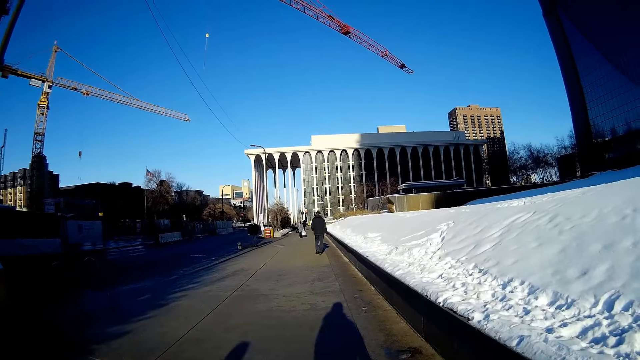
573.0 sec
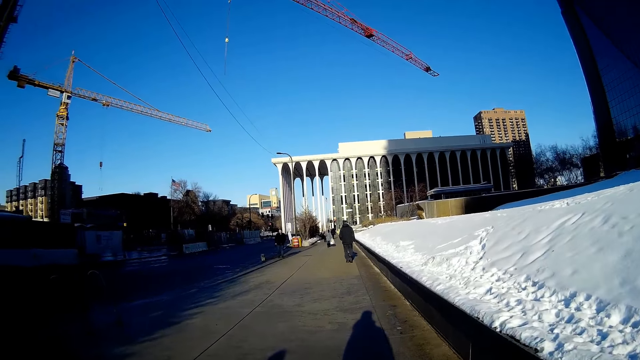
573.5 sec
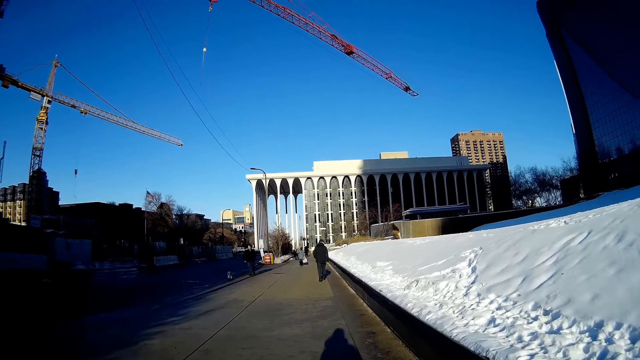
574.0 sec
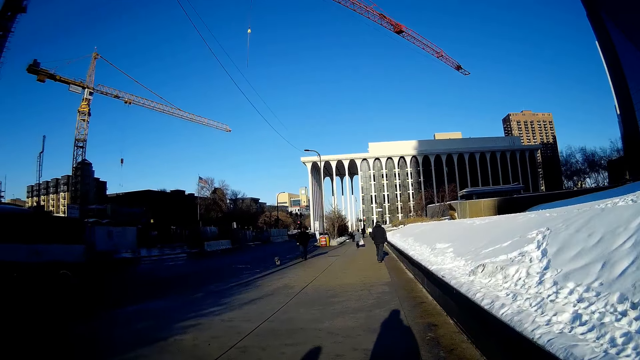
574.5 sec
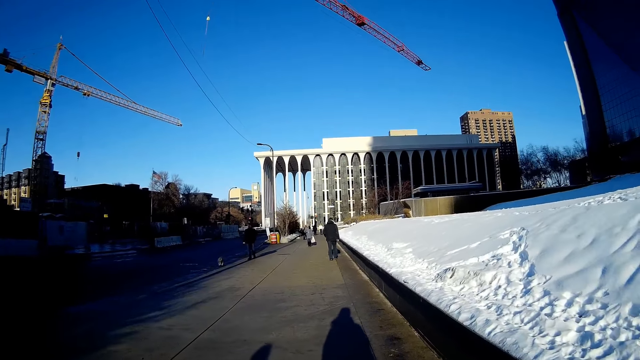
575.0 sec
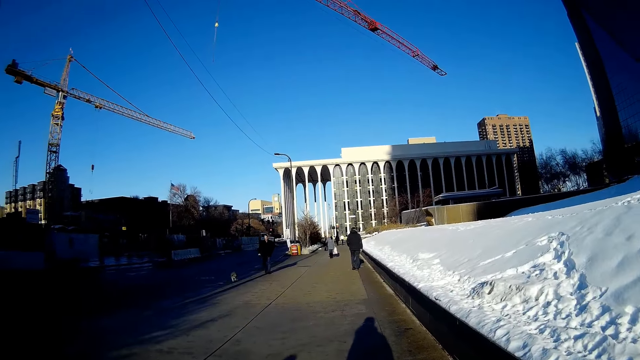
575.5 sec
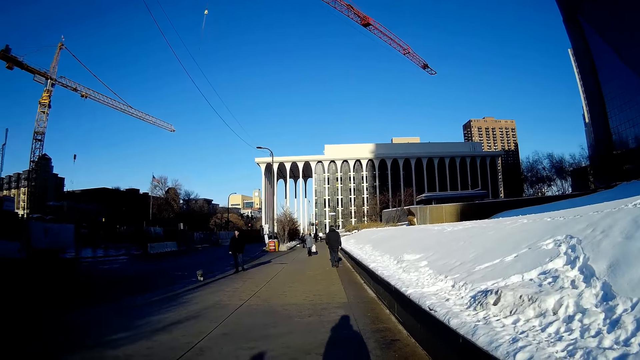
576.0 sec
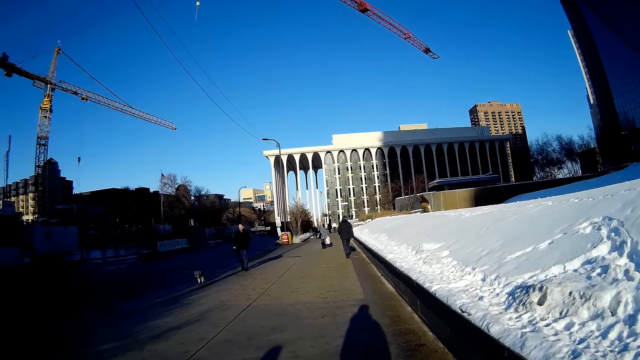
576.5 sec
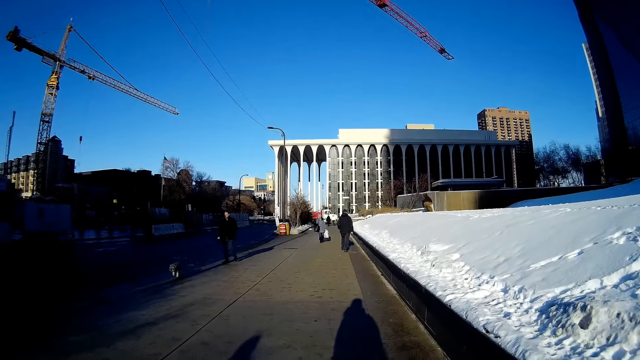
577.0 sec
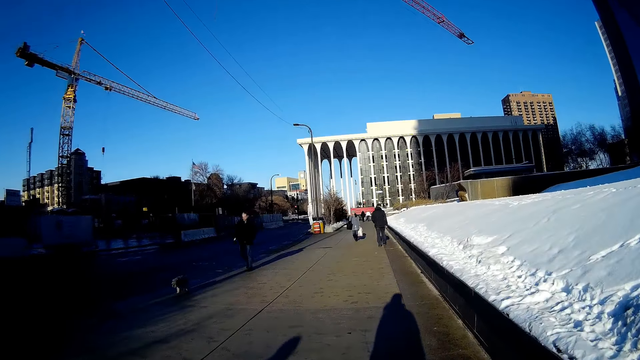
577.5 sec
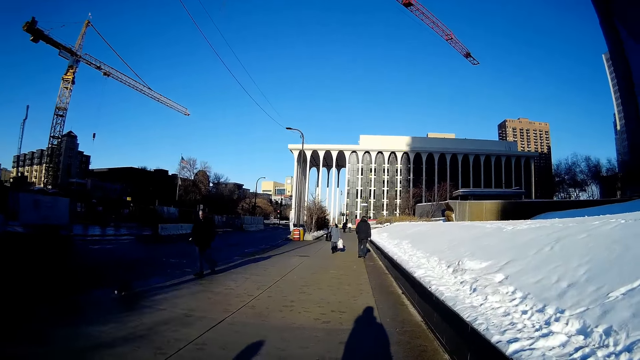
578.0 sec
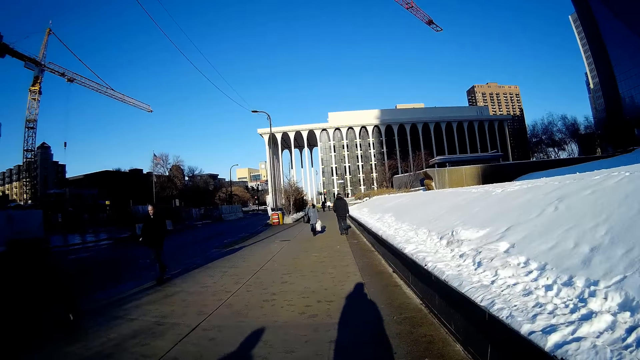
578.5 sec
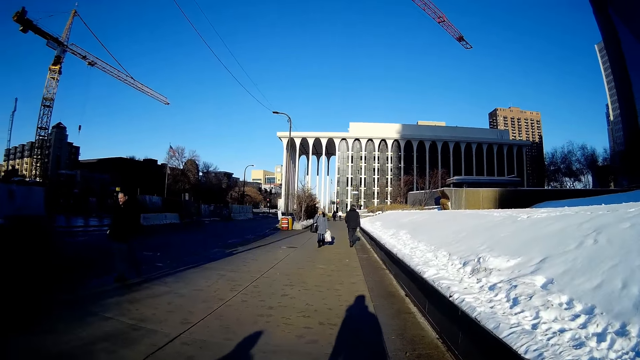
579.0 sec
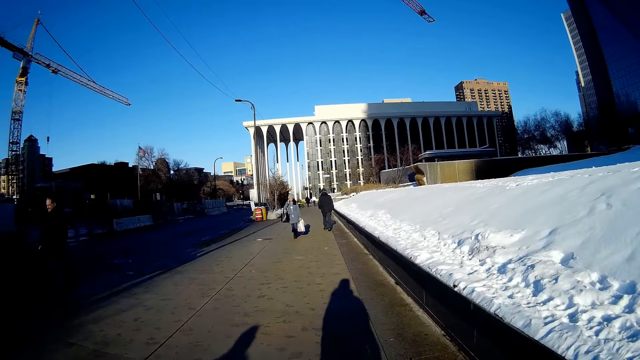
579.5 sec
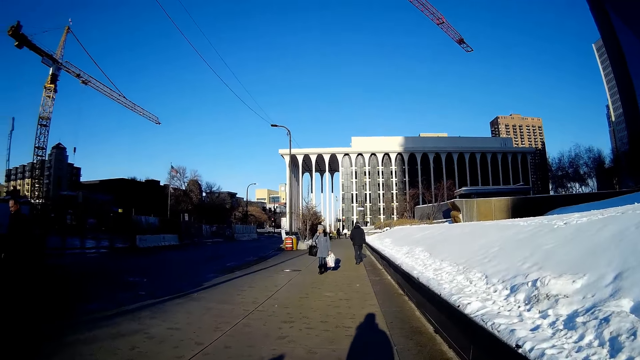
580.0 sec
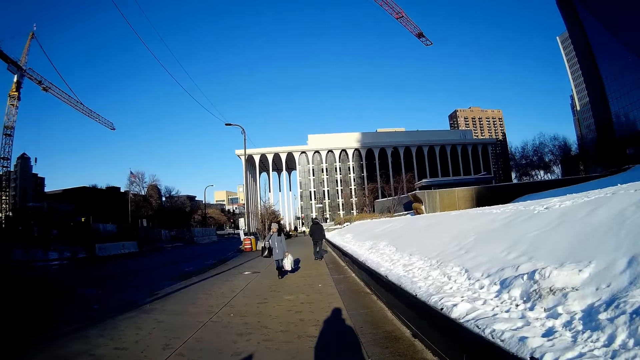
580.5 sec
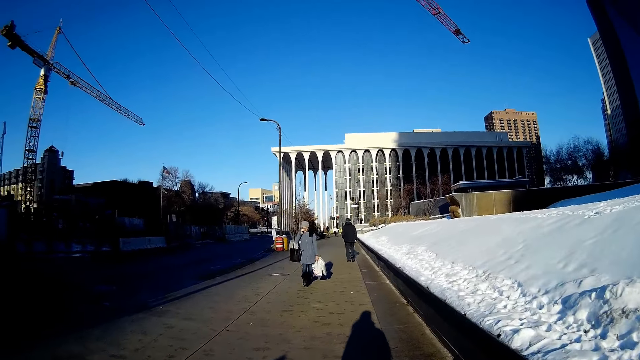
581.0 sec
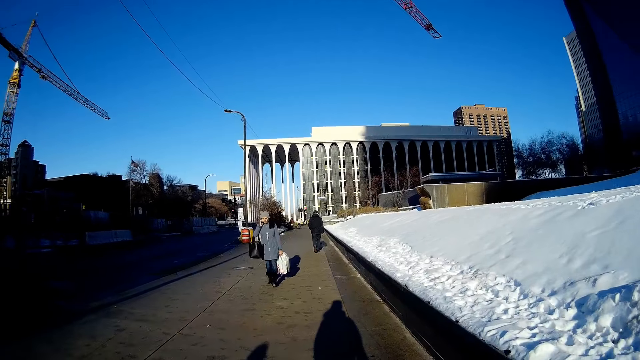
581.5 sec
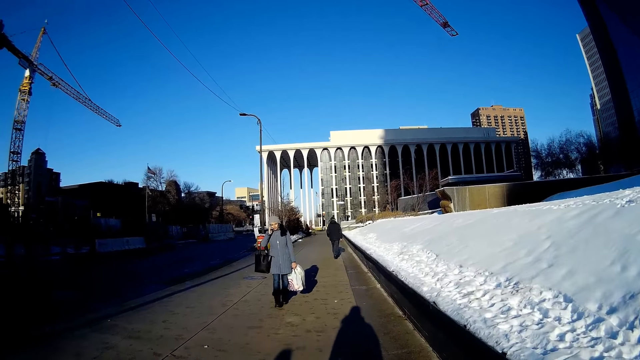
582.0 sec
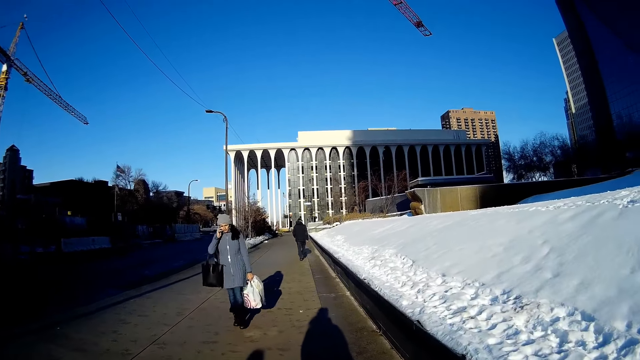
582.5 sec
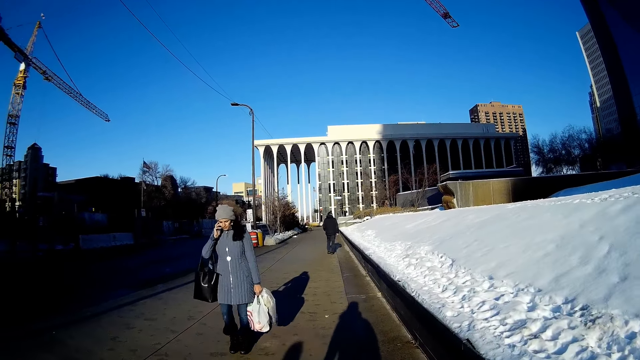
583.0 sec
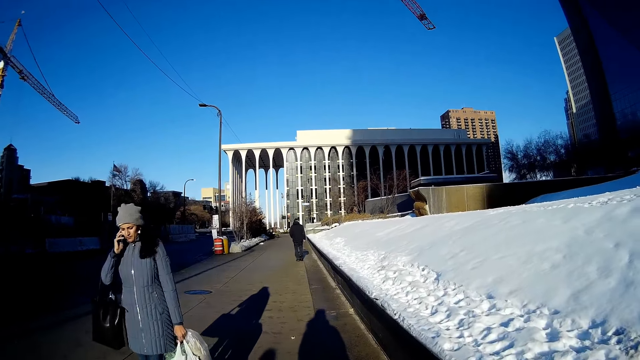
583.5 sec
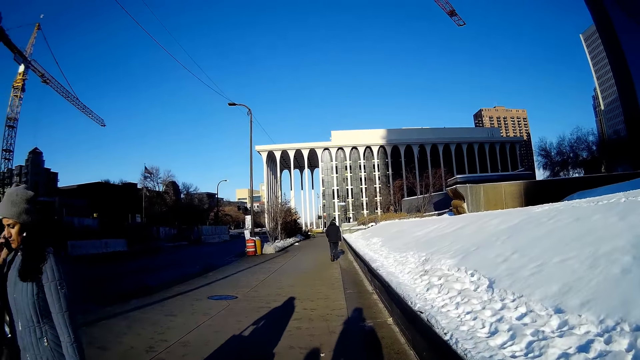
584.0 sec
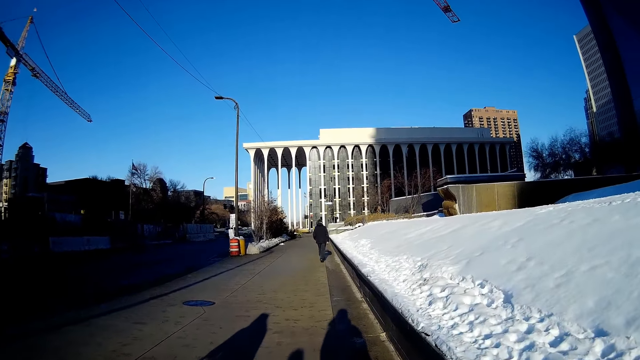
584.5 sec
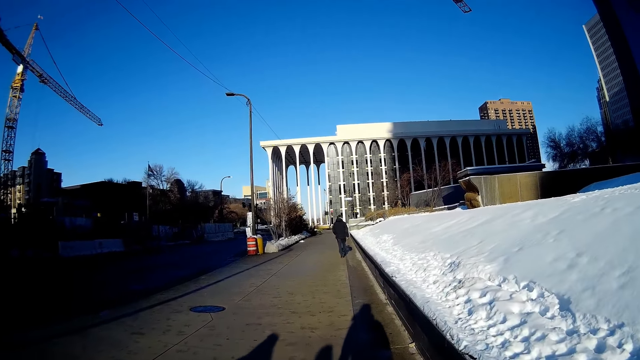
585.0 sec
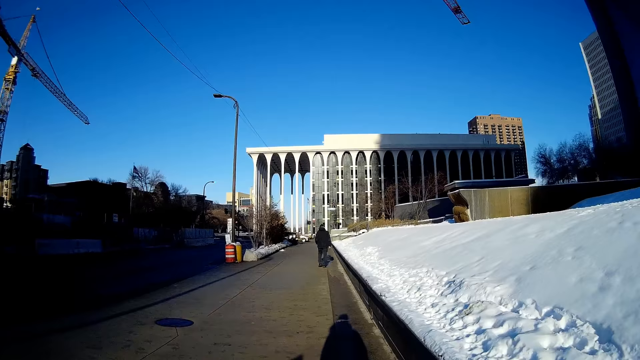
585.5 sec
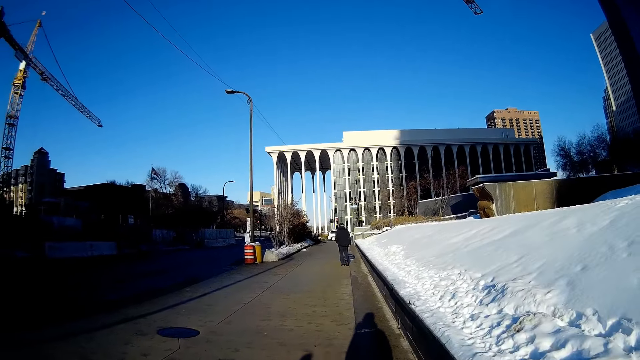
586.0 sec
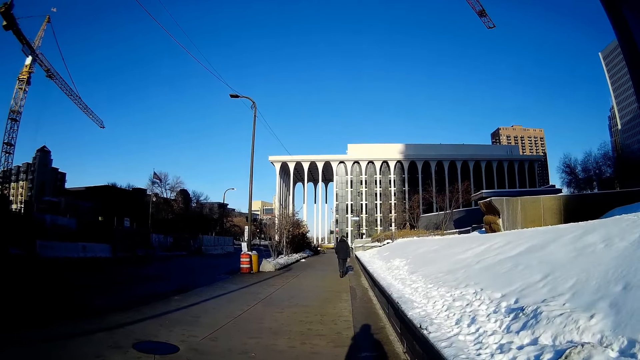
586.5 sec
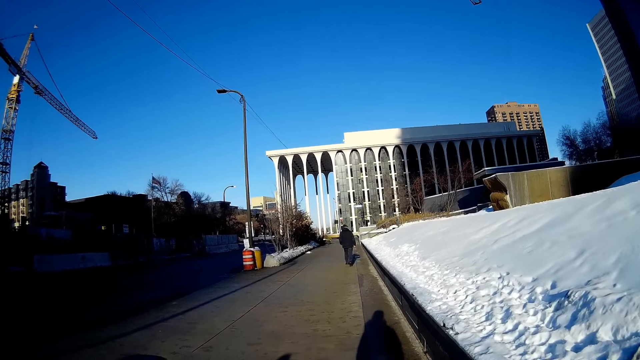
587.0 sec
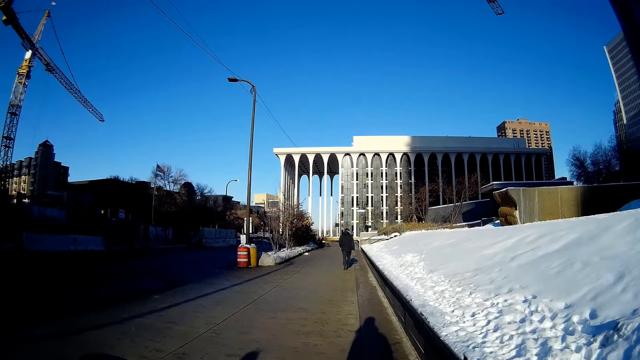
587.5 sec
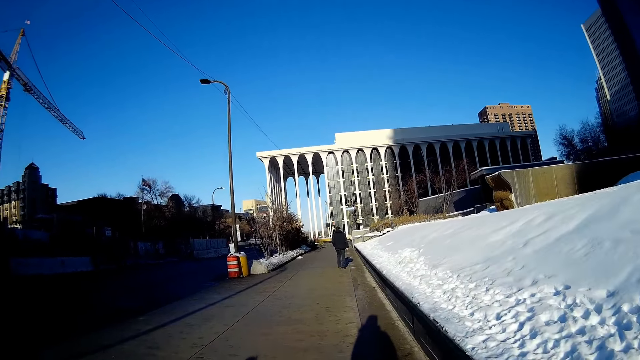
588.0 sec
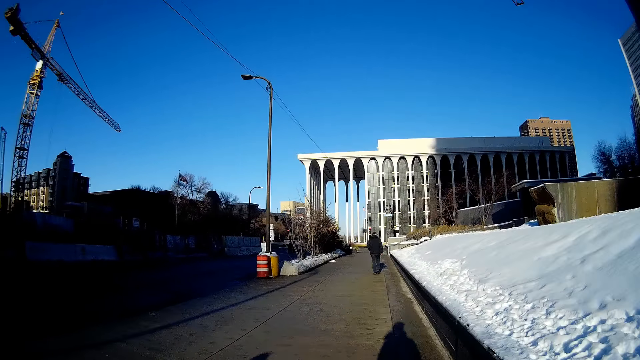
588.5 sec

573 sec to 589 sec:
A man walks a dog. The dog walks past the camera wearer. The man walks past the camera wearer. A woman walks past the camera wearer.
